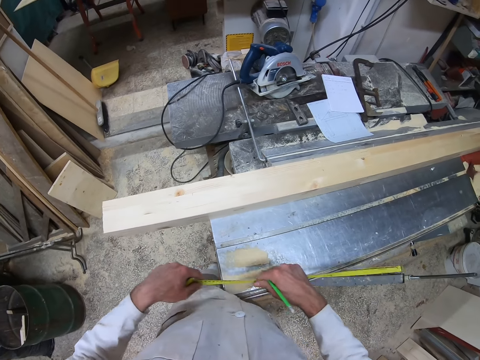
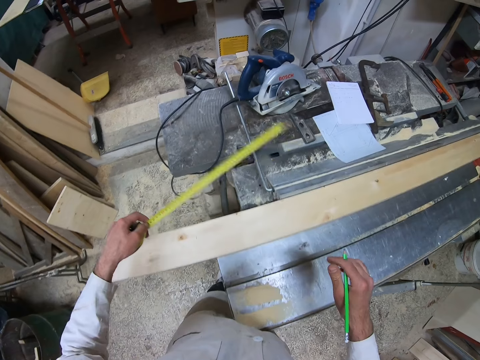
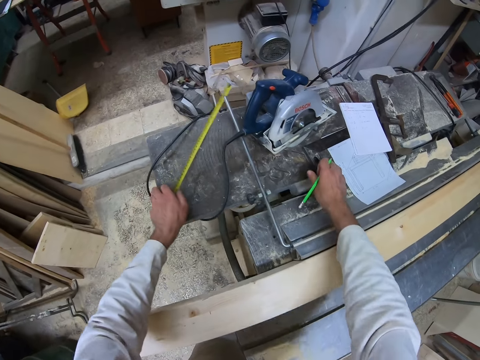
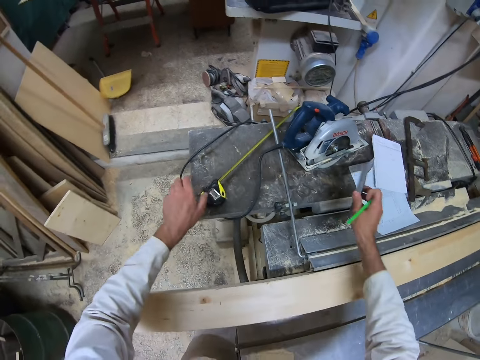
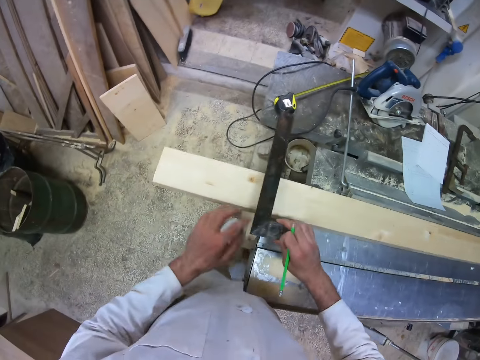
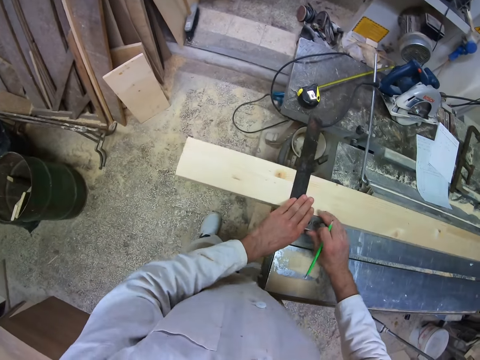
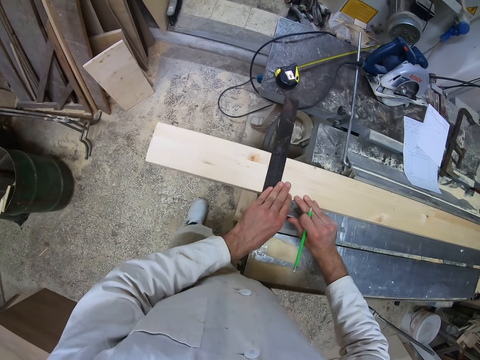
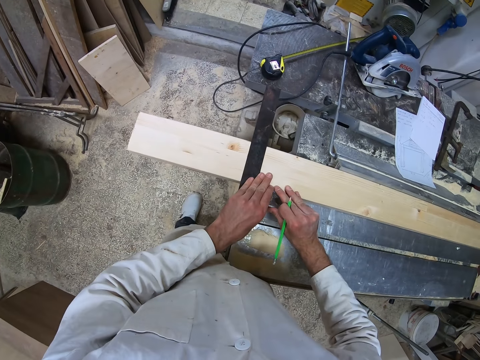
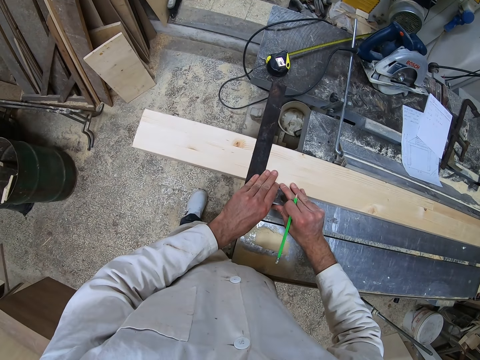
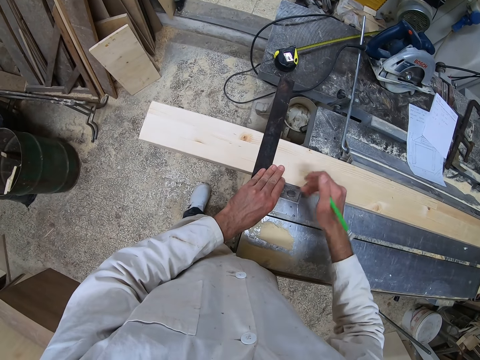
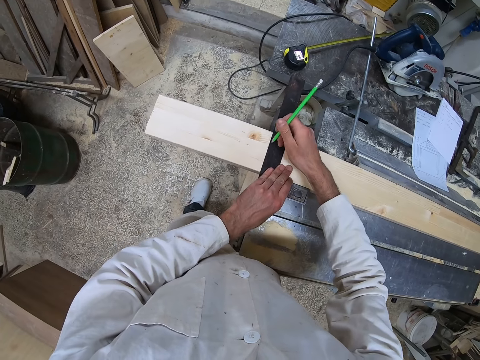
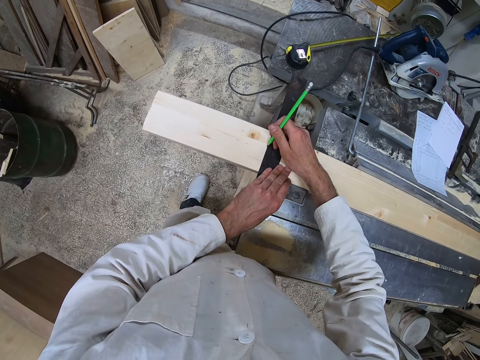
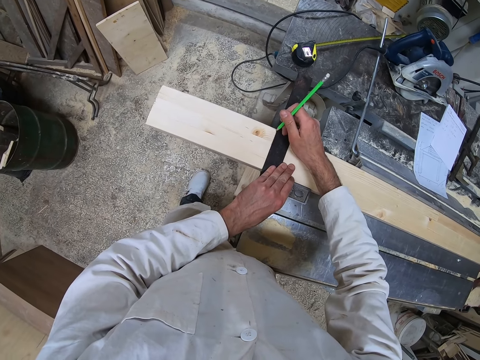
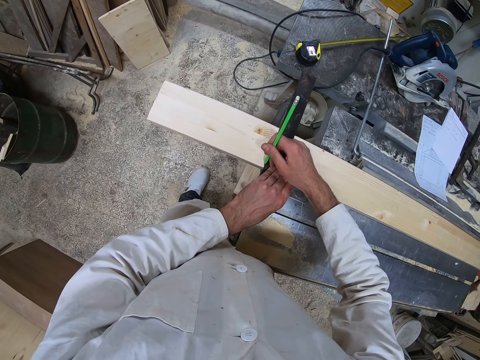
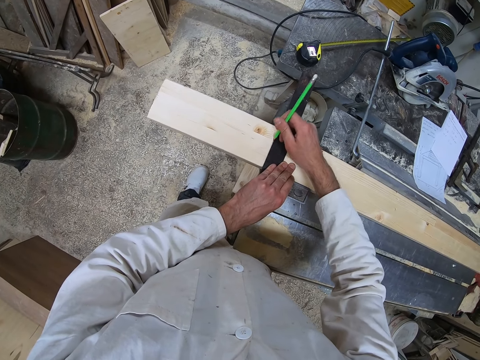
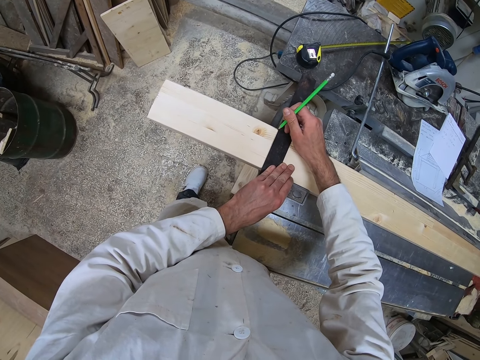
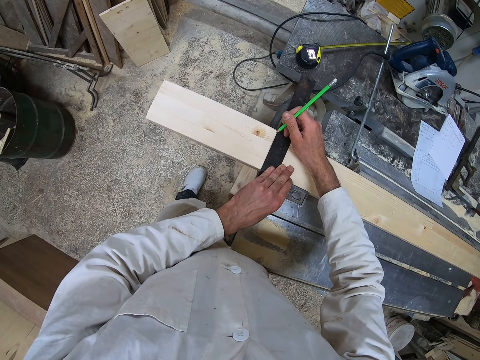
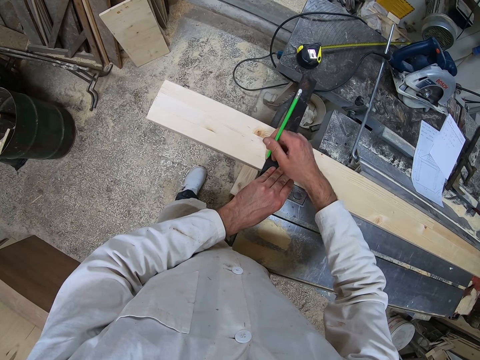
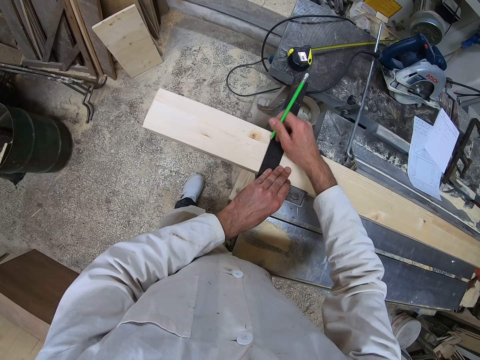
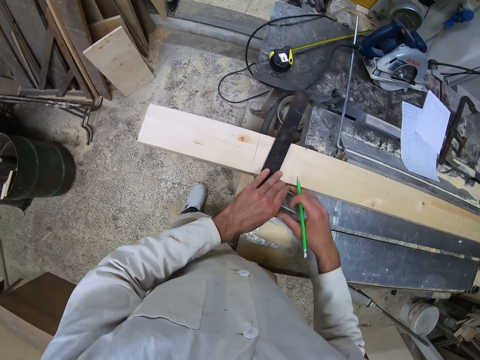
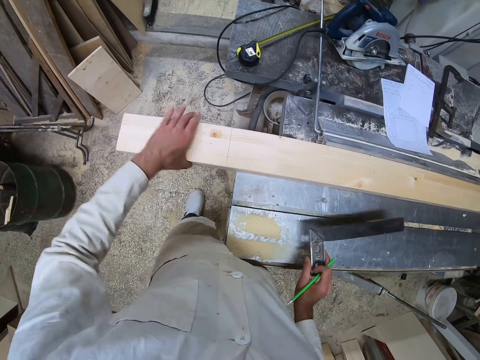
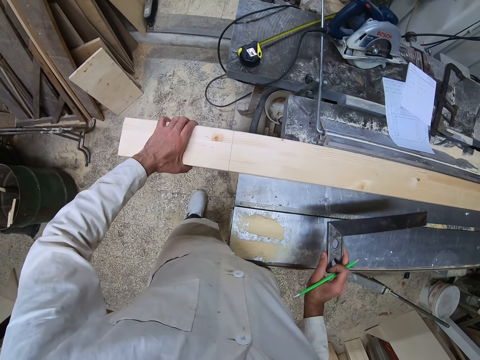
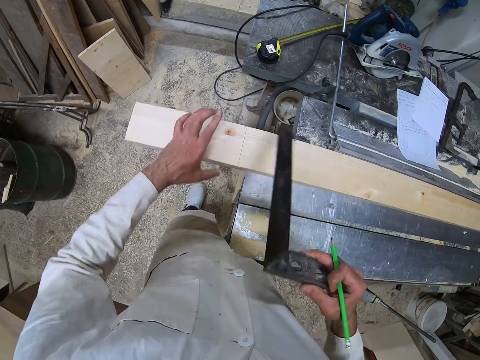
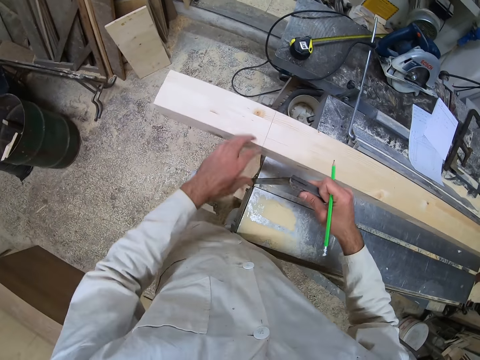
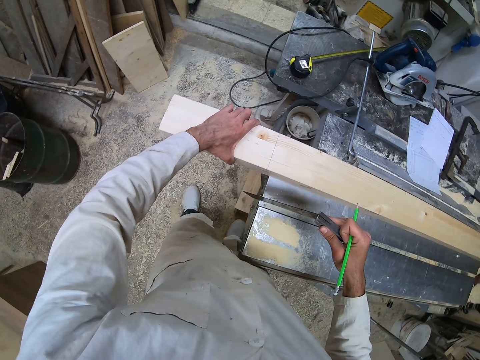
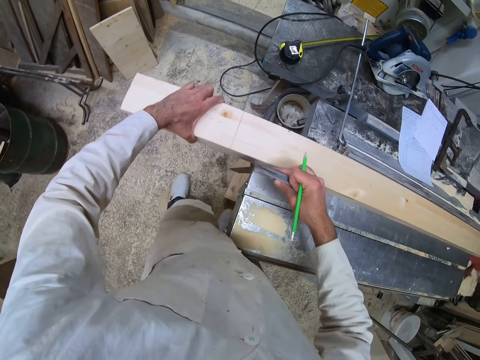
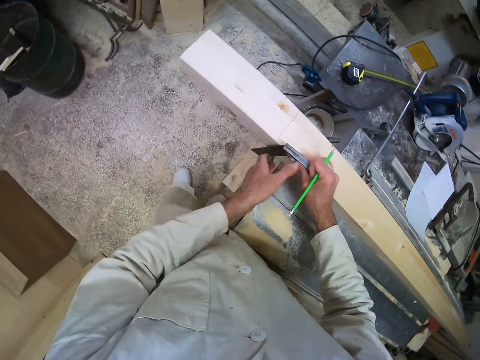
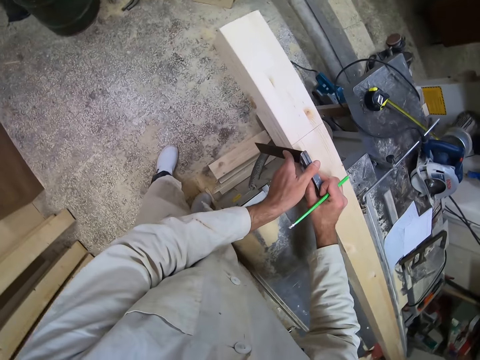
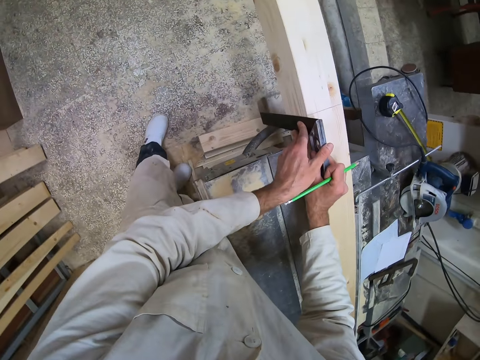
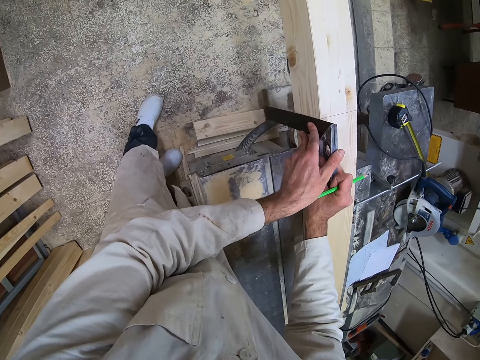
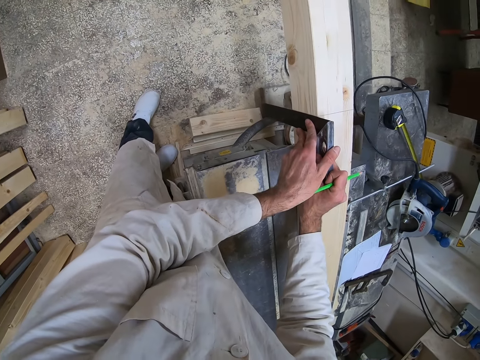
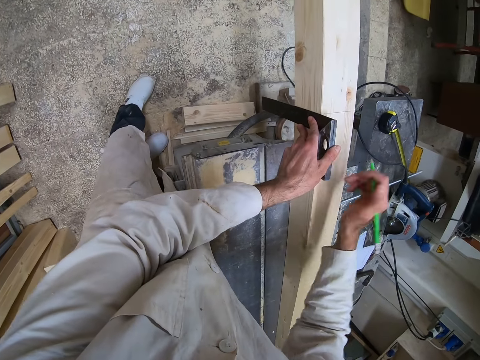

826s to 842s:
The camera wearer places the tape rule on the workshop table with his left hand. He picks up a try square from the workshop table with his right hand. He places the try square on the piece of wood with both hands. He draws a line on the piece of wood with the pencil in his right hand. He stops marking the wood. He removes the try square from the piece of wood with his right hand. He holds the piece of wood with his left hand. He holds the try square with both hands. He pulls the piece of wood with his left hand. He places the try square on a side of the piece of wood with his right hand. He aligns the try square on the side of the piece of wood with both hands.

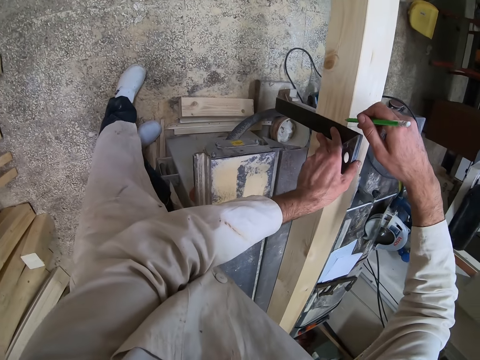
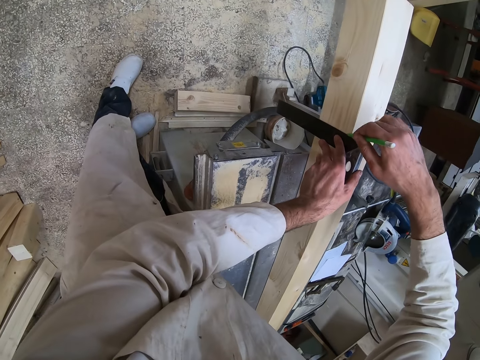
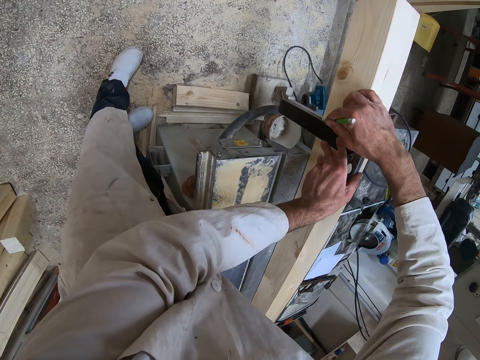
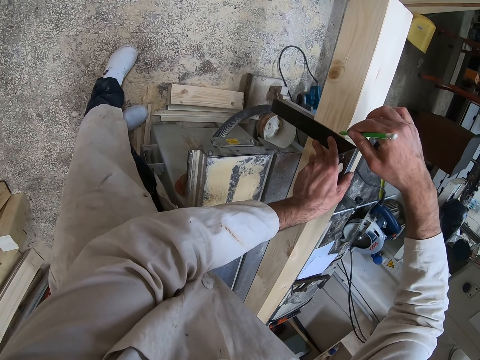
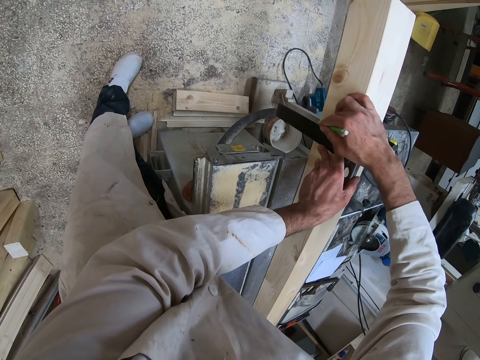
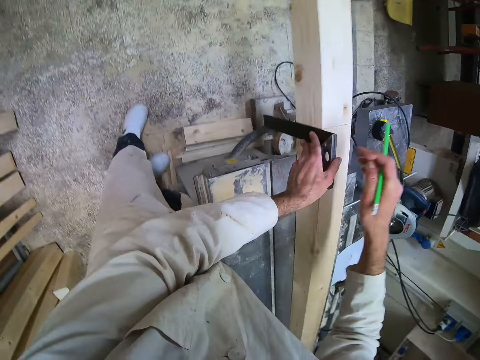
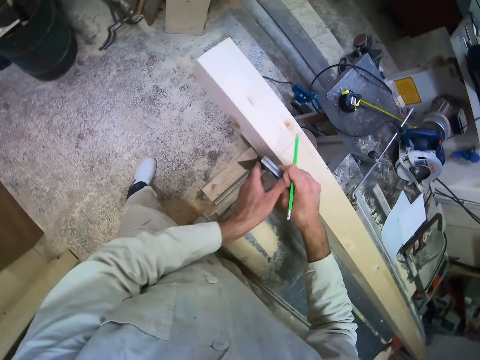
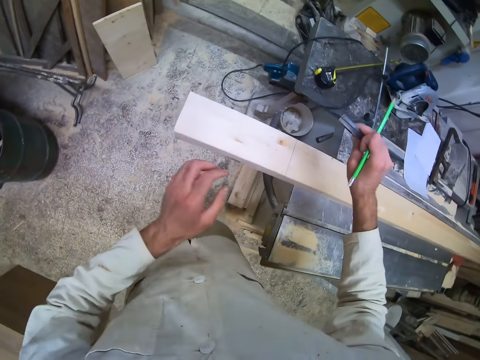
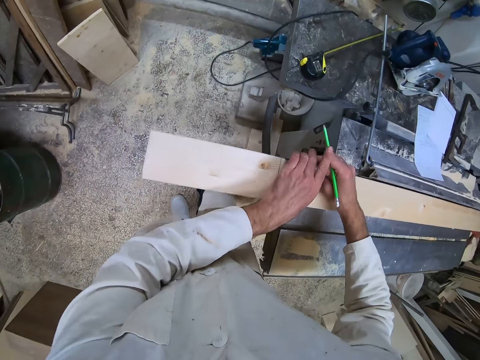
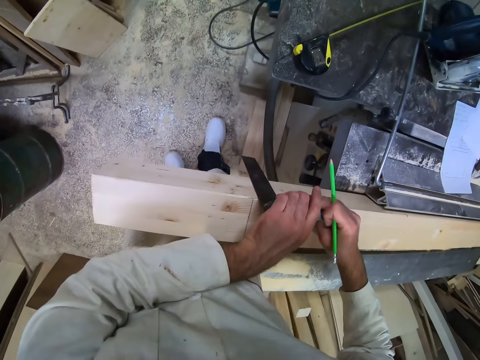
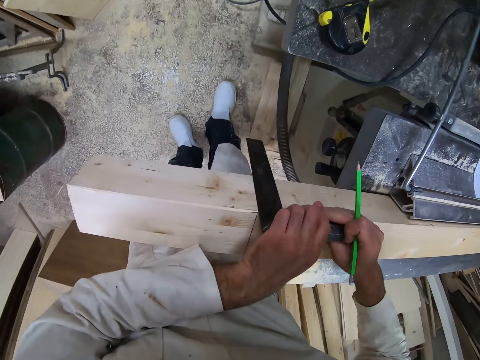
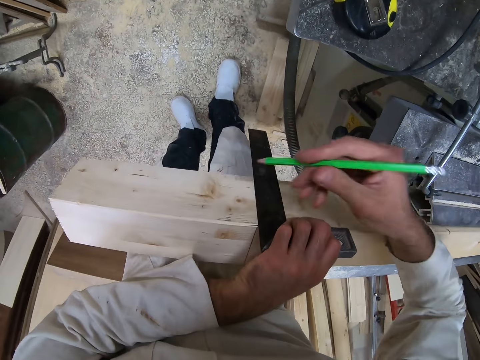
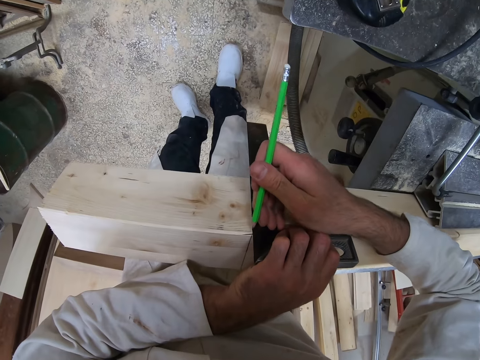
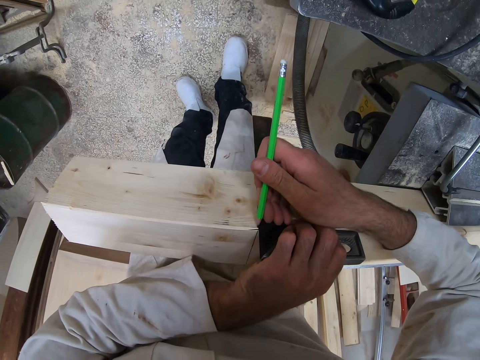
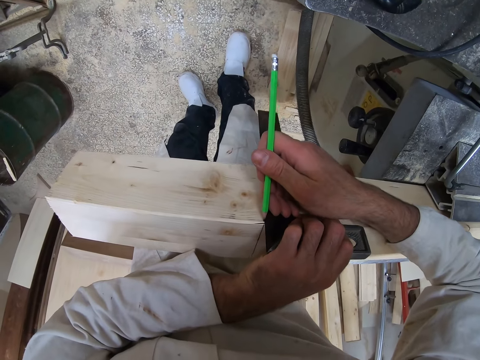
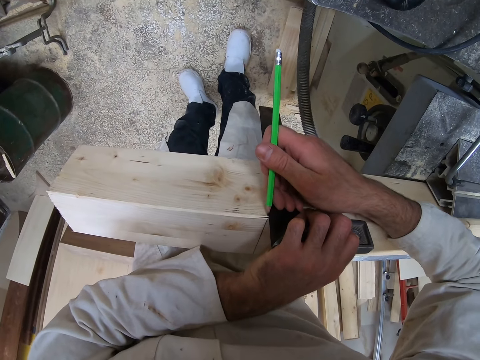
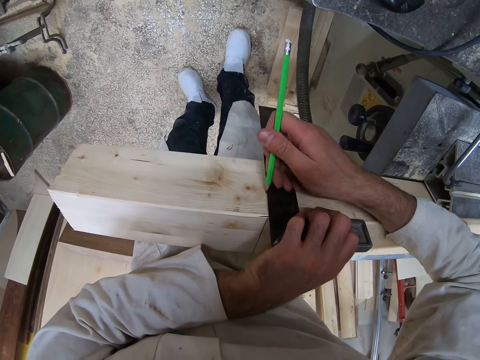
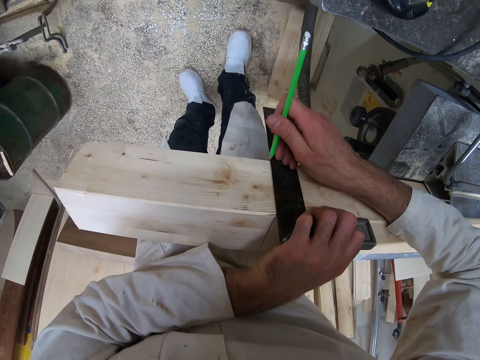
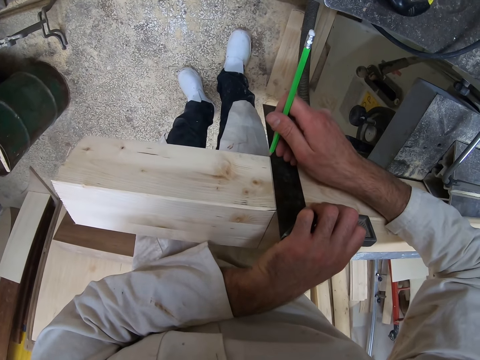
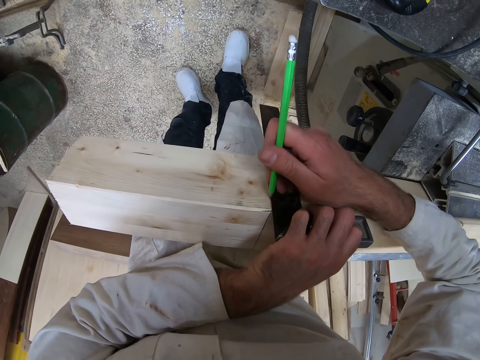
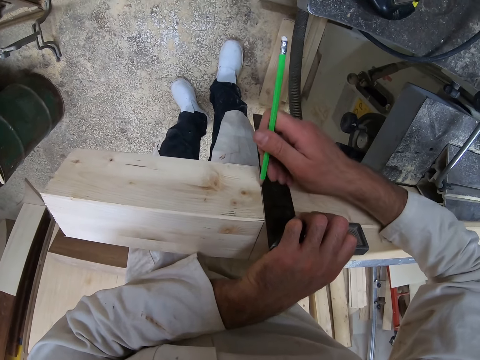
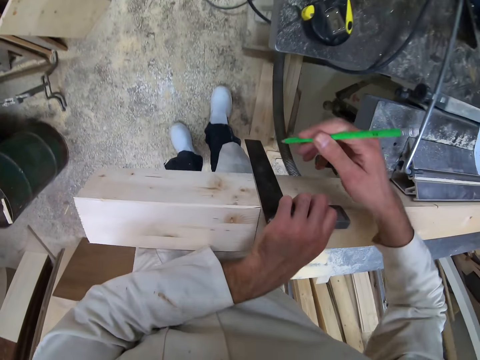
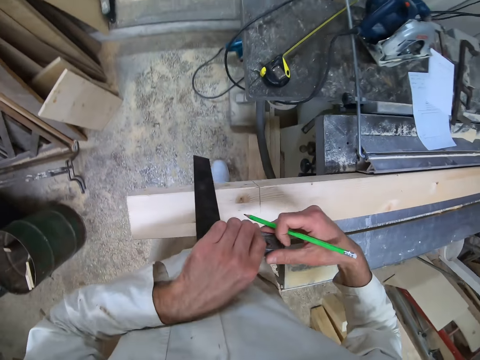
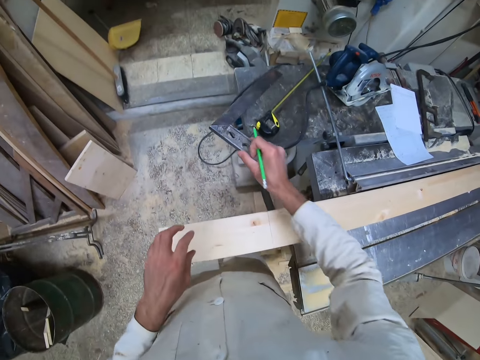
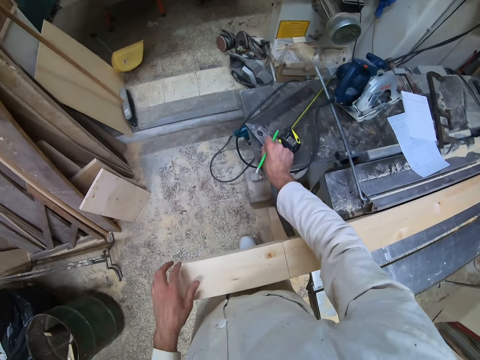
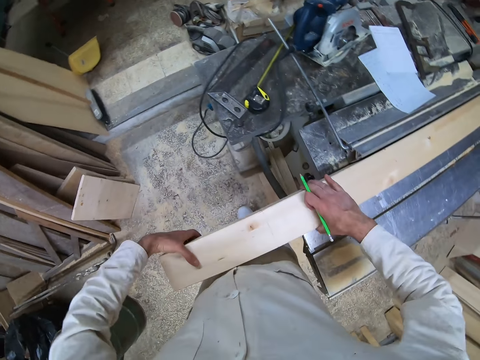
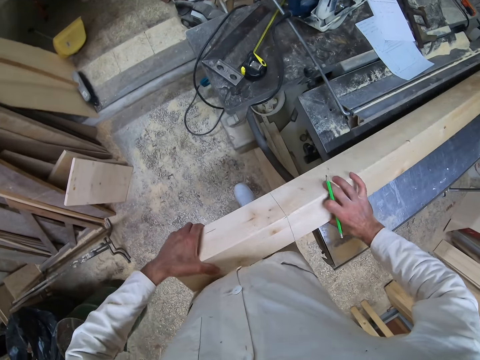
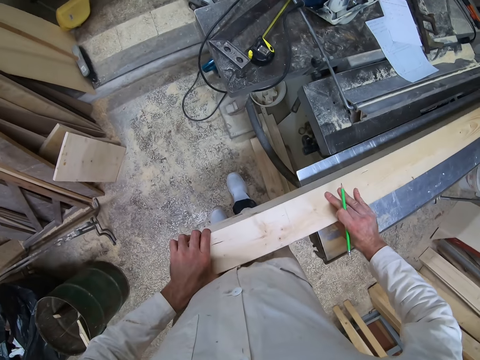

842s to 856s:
The camera wearer draws a line on the side of the piece of wood with the pencil in his right hand. He stops marking the wood. He removes the square ruler from the wood. He passes the try square over the piece of wood with his right hand. He places the try square on a side of the piece of wood with his right hand. He aligns the try square on the side of the piece of wood with both hands. He draws a line on the side of the piece of wood with the pencil in his right hand. He stops marking the wood. He passes the try square from his left hand to his right hand. He removes the square ruler from the wood. He places the try square on the workshop table with his right hand. He turns the piece of wood with both hands.
